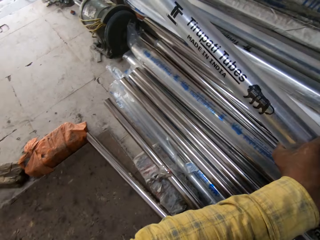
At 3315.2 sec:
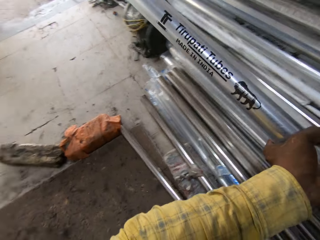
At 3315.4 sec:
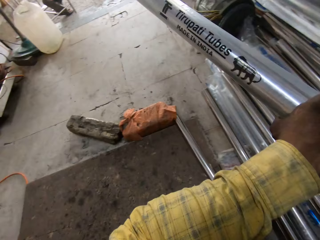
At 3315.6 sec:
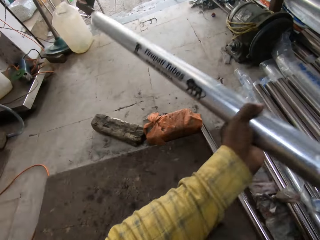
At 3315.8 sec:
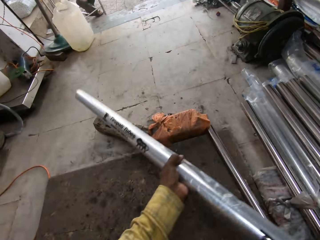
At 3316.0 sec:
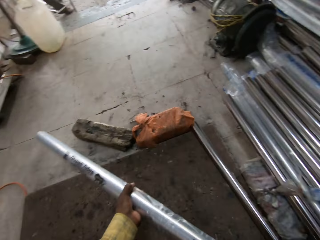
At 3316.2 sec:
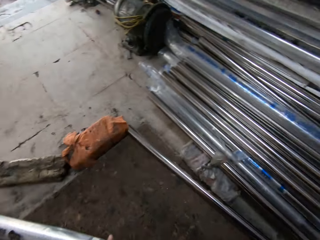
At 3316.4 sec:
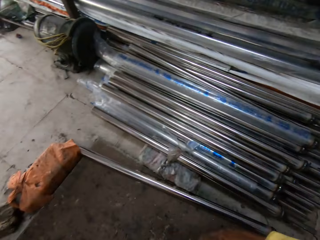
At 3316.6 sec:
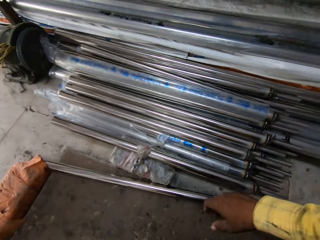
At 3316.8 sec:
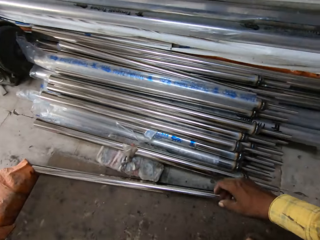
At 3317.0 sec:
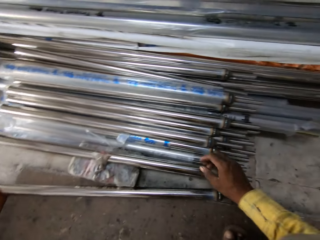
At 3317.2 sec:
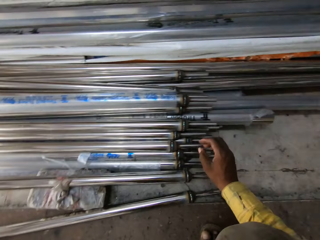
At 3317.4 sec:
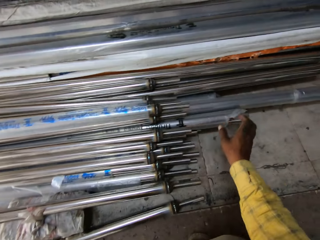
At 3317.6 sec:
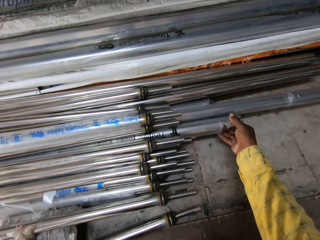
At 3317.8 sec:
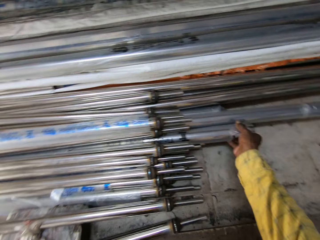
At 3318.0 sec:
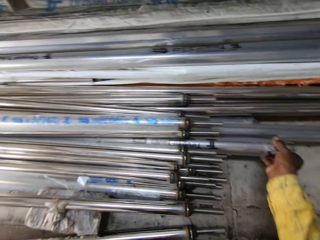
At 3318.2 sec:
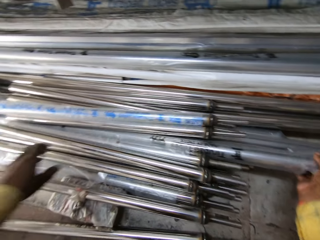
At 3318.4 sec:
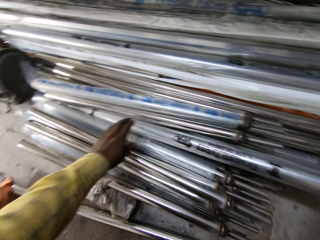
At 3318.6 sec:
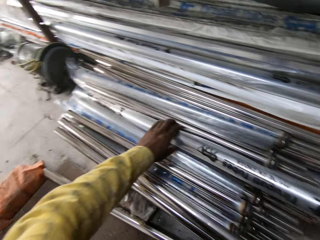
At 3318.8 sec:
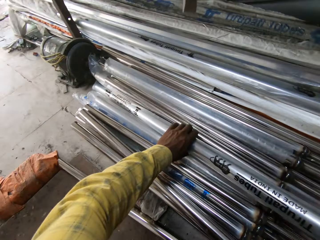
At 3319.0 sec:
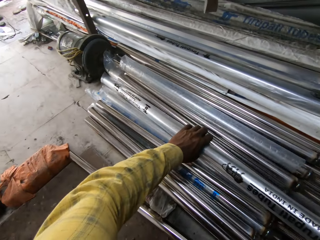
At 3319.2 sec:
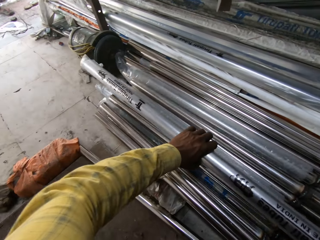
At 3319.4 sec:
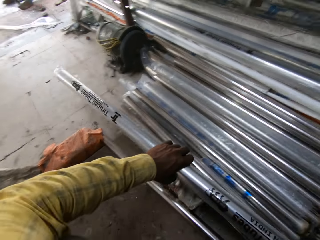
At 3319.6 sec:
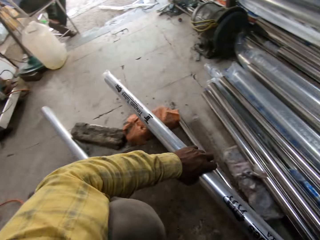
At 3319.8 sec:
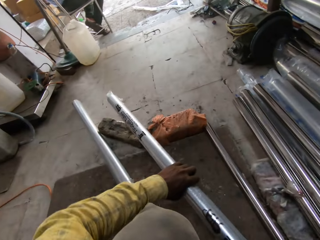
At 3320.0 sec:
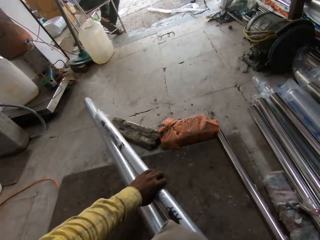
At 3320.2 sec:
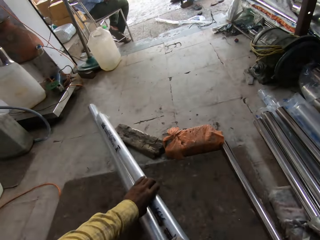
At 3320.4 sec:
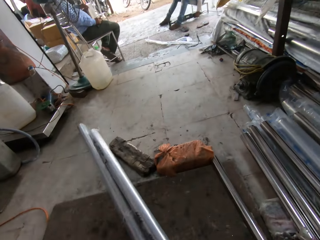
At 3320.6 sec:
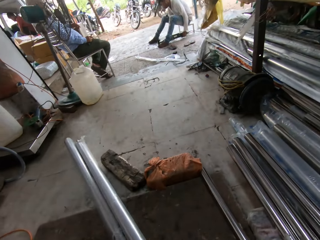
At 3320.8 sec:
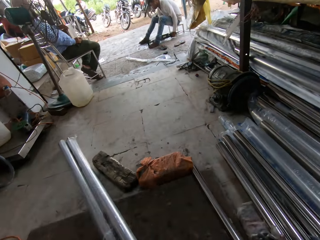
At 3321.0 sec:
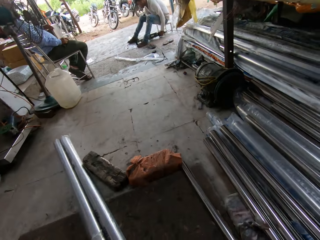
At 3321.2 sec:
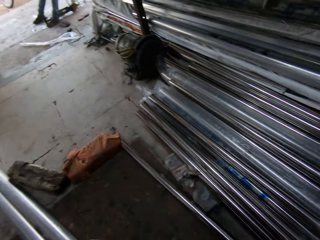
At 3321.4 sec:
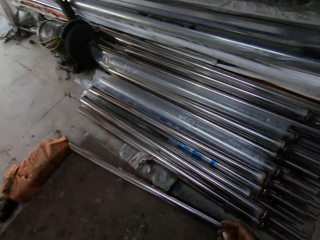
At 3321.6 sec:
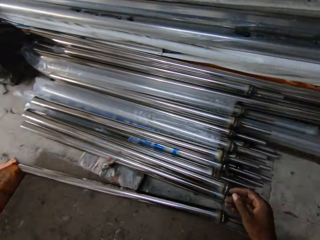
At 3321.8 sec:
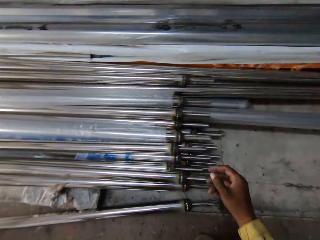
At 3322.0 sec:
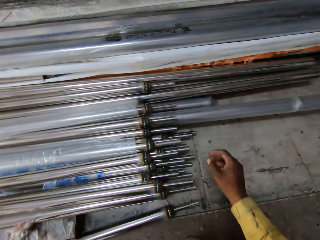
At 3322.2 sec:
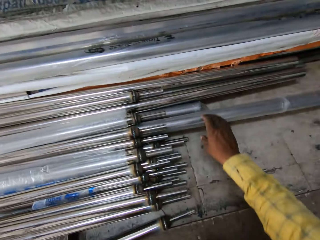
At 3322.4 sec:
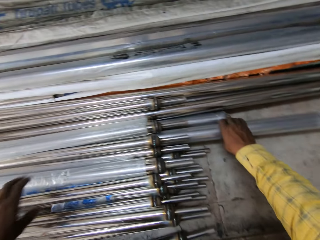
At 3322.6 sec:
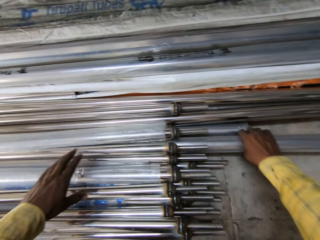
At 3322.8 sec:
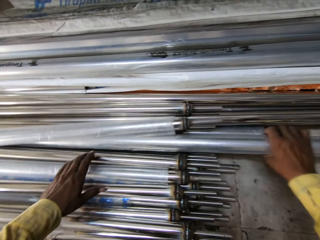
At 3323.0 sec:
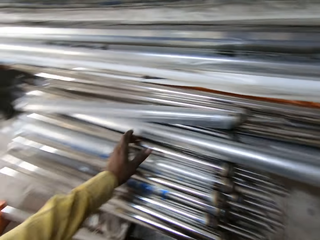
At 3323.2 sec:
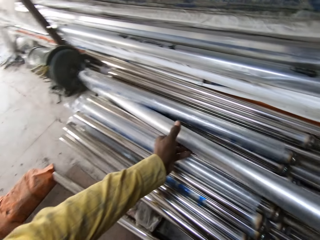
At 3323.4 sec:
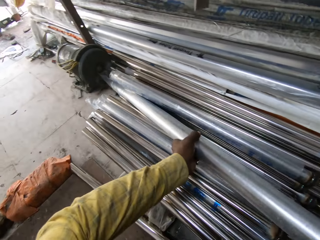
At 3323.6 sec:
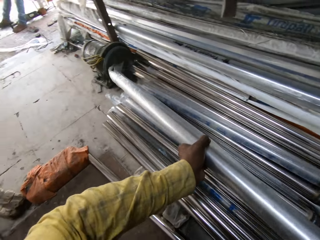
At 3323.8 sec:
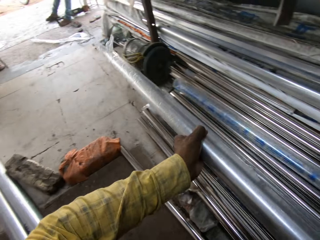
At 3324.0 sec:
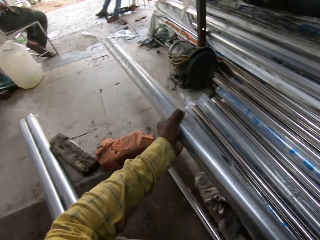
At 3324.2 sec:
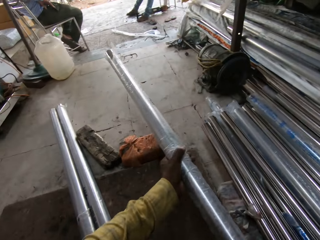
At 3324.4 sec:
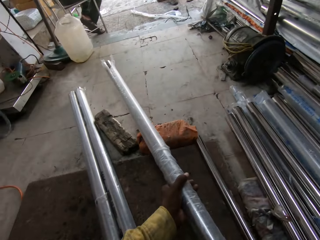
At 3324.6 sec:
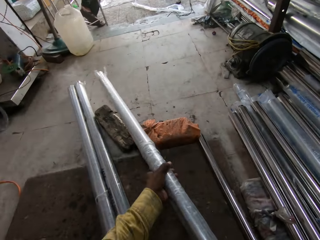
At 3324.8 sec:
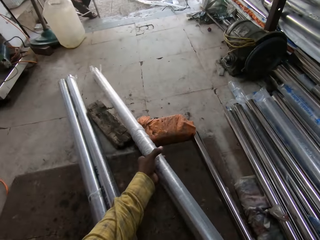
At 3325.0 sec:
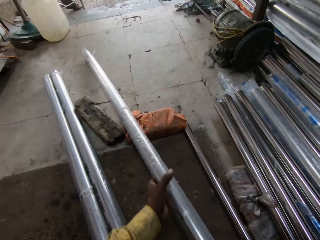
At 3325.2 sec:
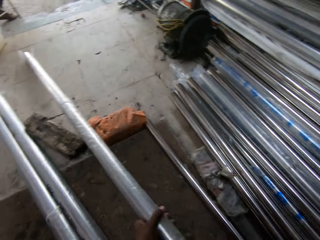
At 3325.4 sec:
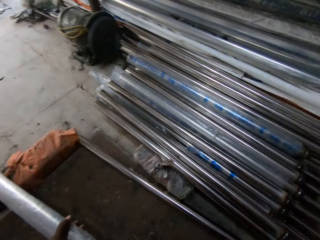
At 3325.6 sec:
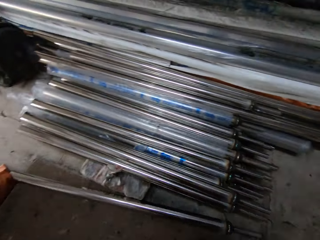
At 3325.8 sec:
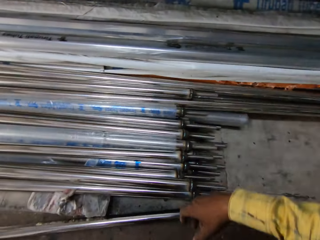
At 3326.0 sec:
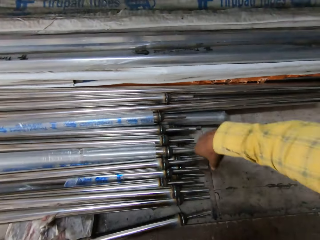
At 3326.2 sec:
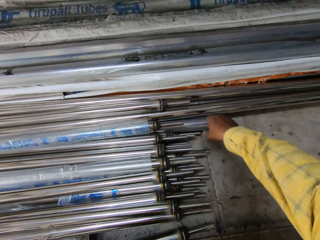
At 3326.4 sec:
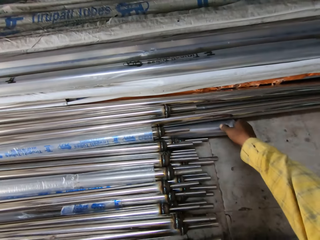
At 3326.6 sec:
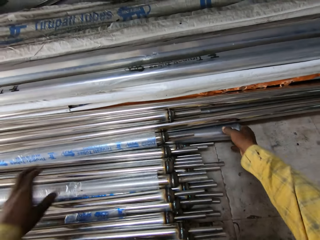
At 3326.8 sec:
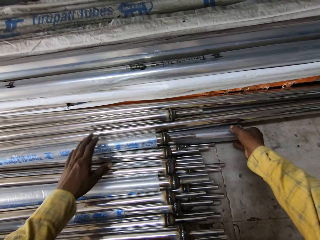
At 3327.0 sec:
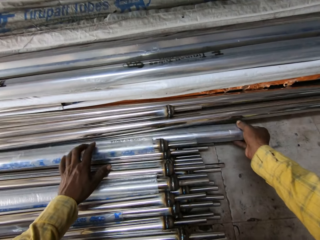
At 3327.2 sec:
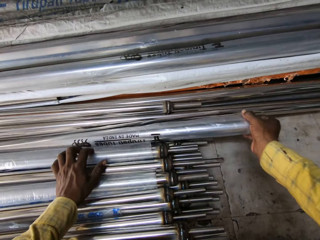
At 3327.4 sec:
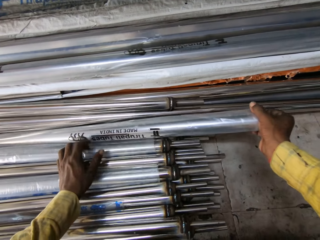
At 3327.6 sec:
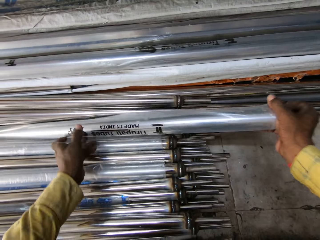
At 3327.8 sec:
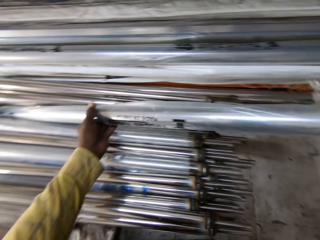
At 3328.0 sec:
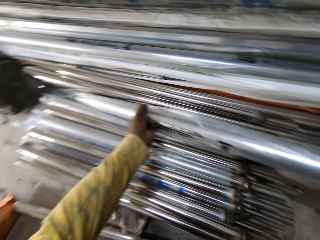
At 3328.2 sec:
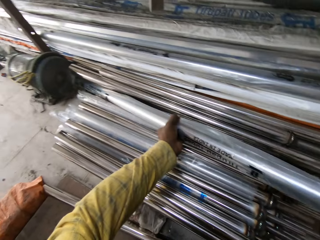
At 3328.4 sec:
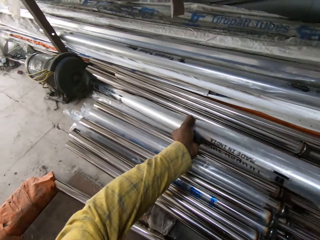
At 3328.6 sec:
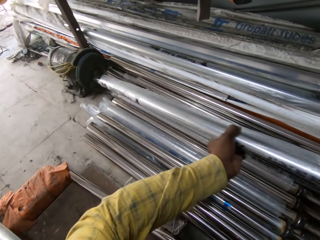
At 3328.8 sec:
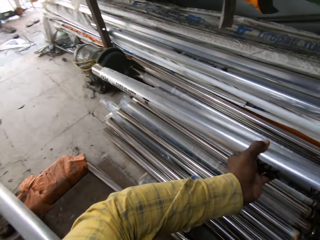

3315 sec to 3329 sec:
The camera wearer places the metal on the ground. They pick a metal rod from a stack. They place the metal on the ground. They pick a metal rod from a stack. They place the metal on the ground. They pick a metal rod from a stack.

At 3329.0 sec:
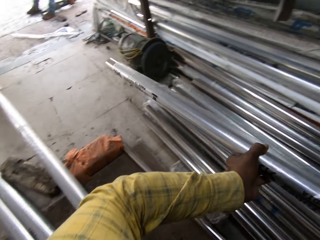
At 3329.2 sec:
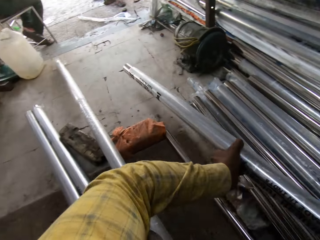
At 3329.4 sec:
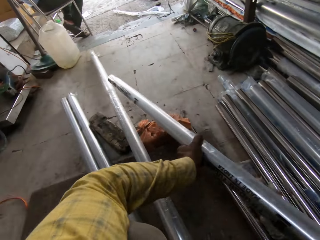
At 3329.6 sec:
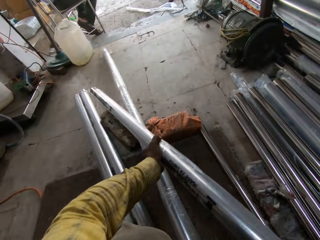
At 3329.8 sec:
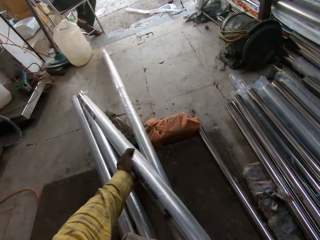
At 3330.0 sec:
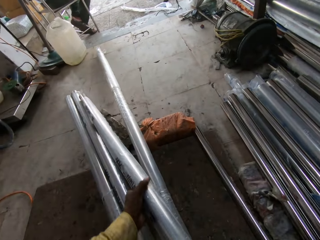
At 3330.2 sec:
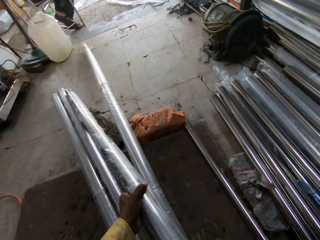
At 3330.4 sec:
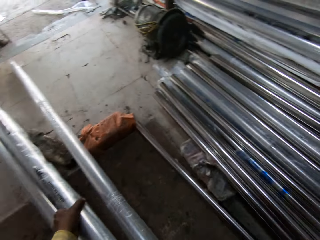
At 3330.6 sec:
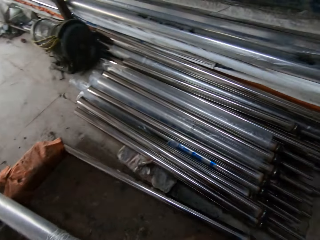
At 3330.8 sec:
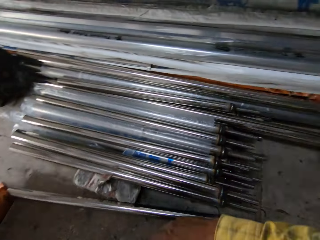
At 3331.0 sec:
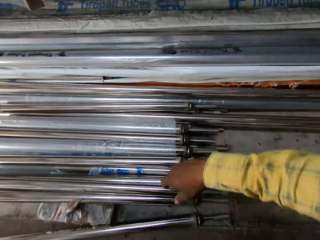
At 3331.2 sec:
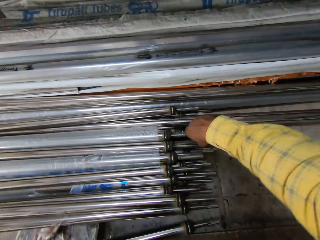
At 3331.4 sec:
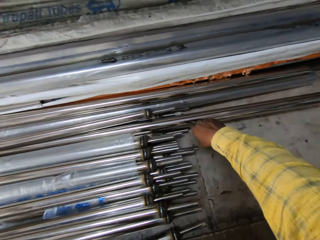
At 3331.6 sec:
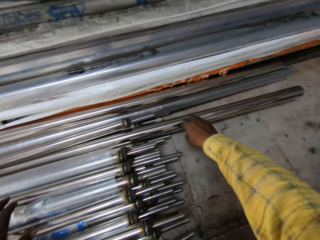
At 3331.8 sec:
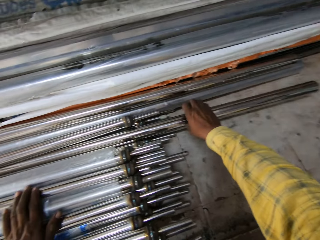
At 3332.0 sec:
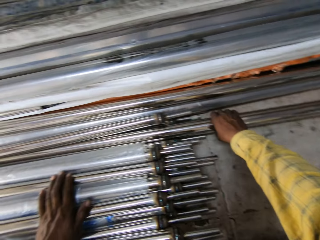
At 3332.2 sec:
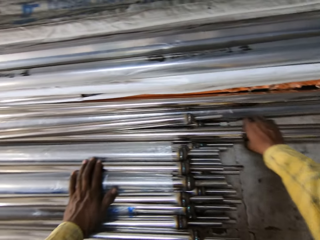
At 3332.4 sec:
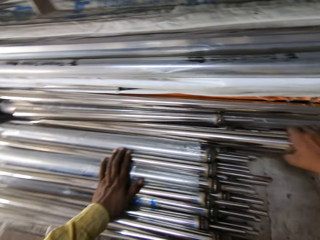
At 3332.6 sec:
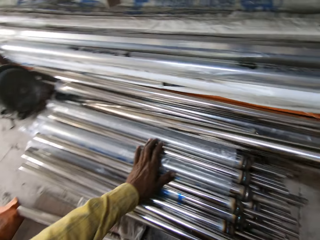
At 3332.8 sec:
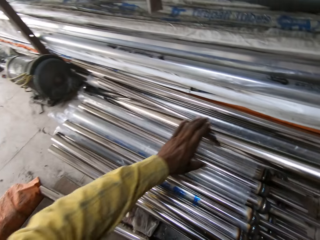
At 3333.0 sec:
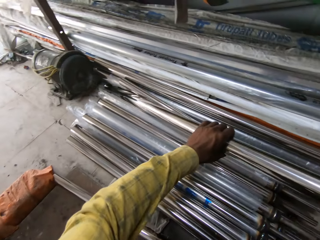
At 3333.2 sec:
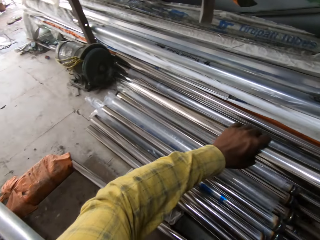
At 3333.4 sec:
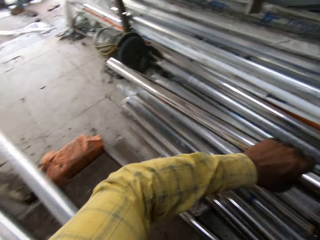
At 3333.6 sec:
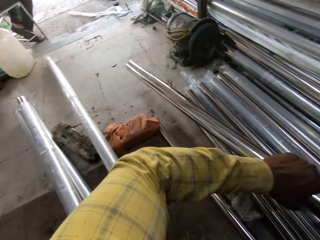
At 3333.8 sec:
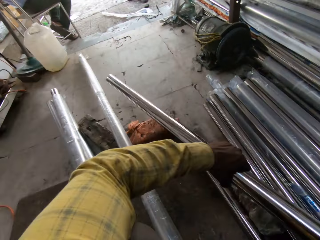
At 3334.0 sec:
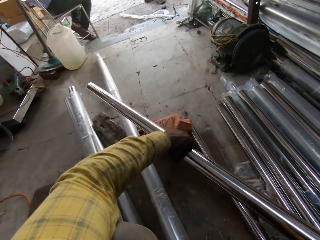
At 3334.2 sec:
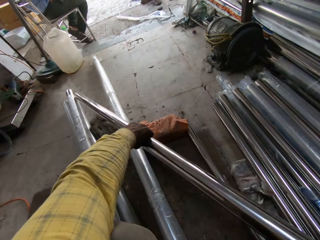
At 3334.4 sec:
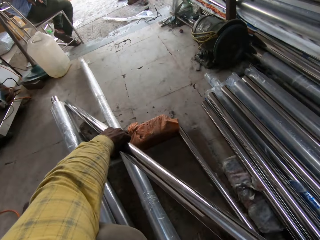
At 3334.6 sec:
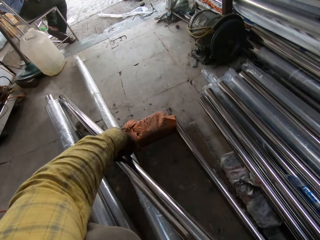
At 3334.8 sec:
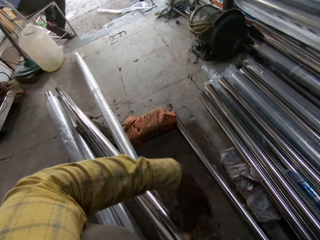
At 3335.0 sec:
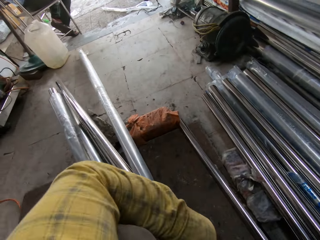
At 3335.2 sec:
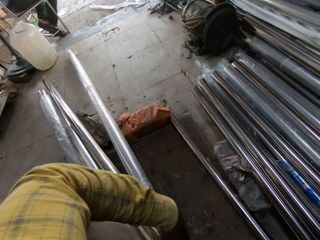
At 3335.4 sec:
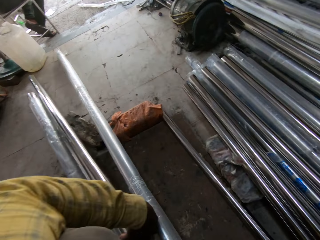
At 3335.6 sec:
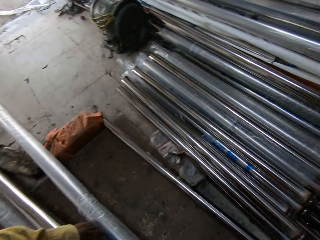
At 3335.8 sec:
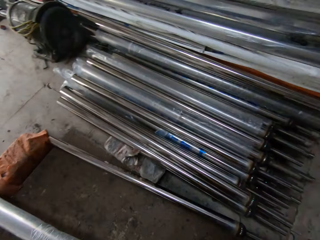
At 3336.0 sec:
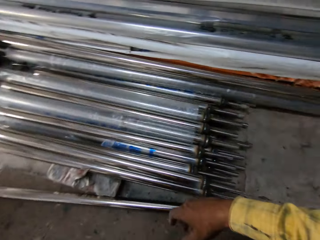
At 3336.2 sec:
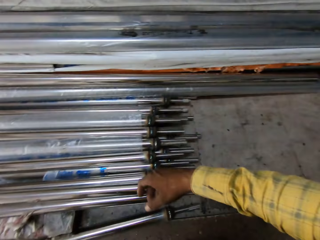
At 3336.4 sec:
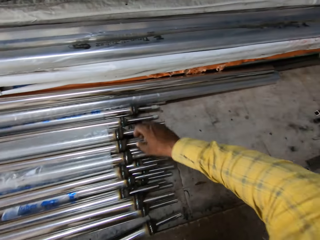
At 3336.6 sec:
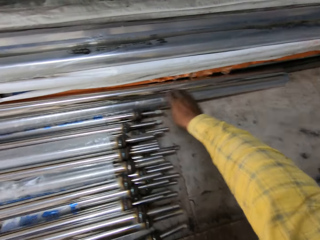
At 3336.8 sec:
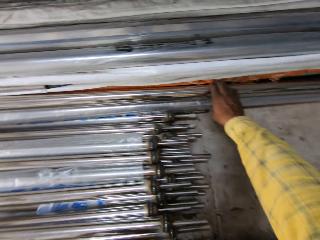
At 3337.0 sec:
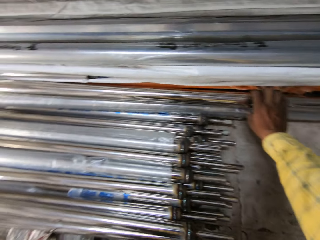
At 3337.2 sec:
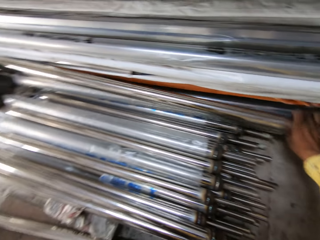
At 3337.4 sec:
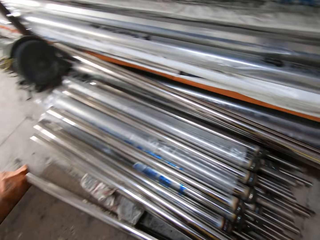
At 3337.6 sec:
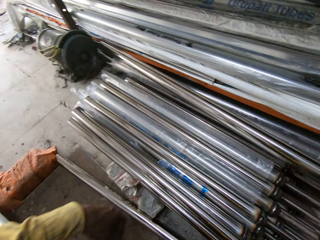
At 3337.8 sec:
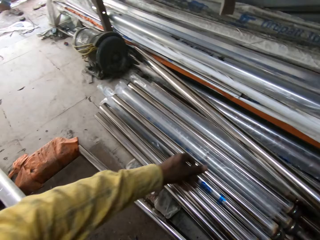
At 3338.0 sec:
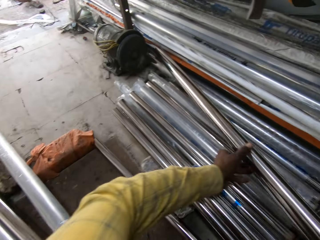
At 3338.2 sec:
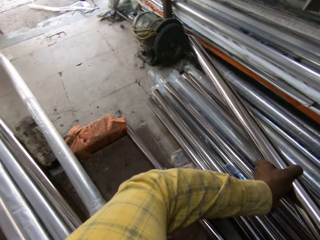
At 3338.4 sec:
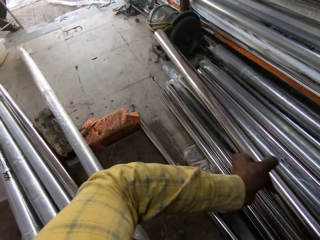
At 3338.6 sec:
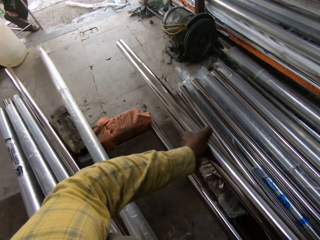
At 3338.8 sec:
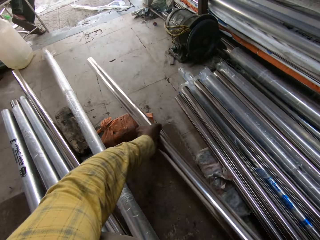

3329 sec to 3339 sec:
The camera wearer places the metal on the ground. They pick a metal rod from a stack. They place the metal on the ground. They pick a metal rod from a stack.
